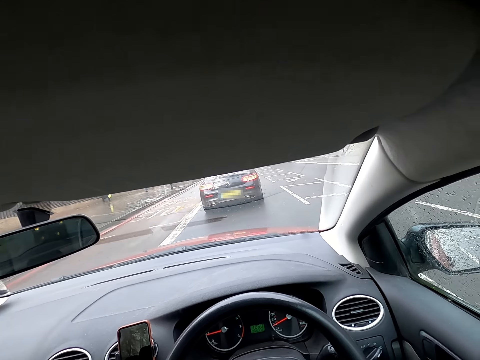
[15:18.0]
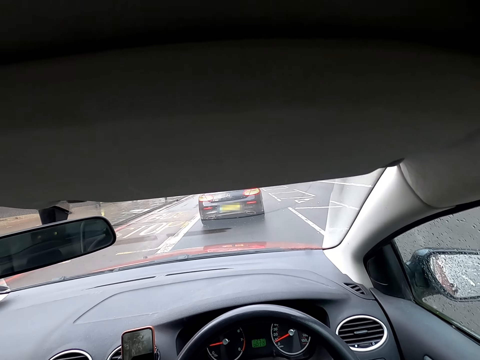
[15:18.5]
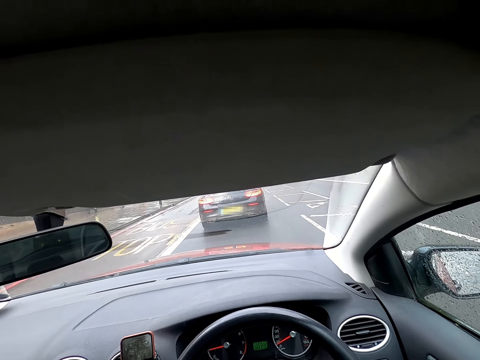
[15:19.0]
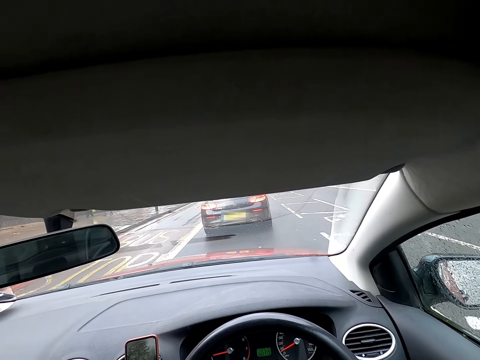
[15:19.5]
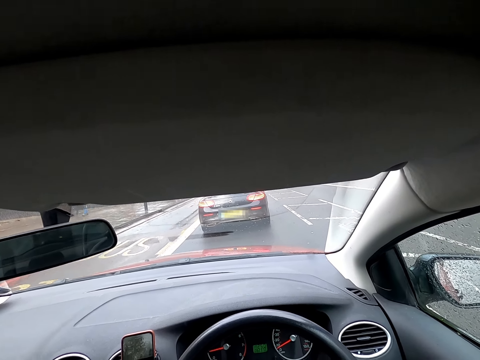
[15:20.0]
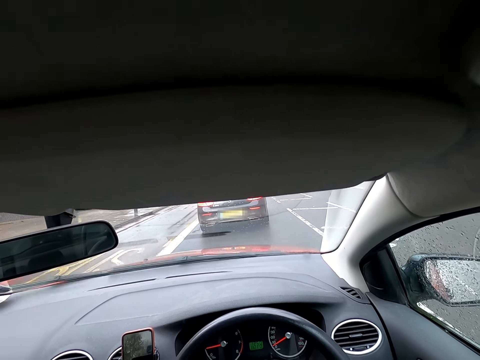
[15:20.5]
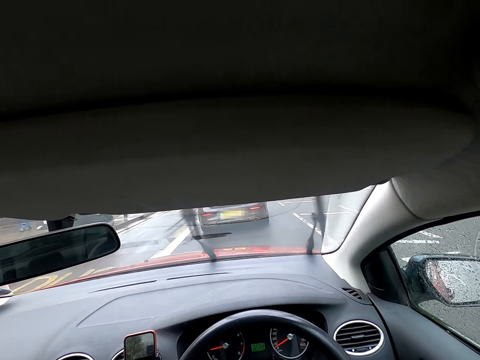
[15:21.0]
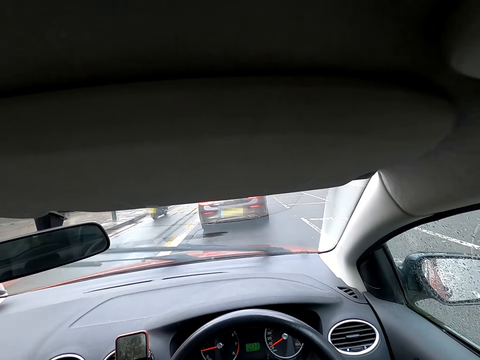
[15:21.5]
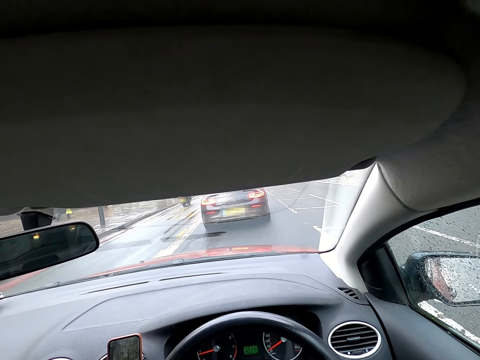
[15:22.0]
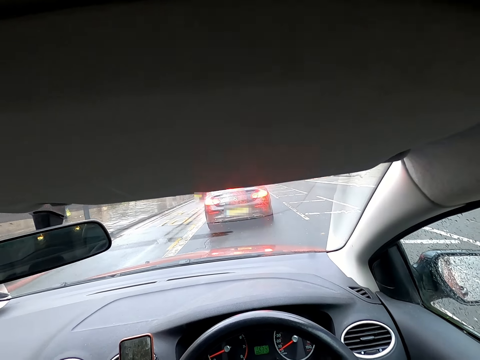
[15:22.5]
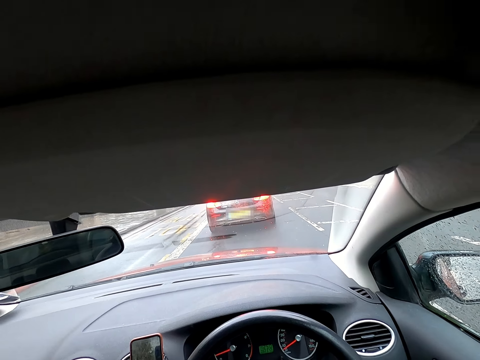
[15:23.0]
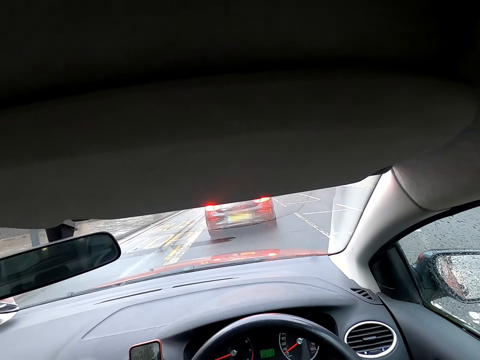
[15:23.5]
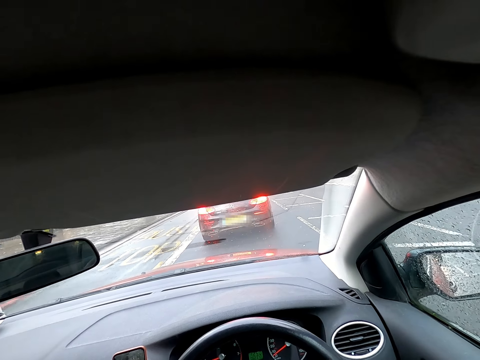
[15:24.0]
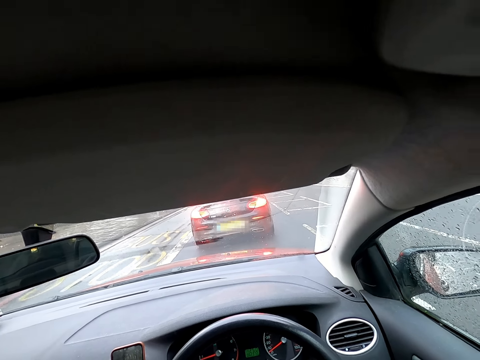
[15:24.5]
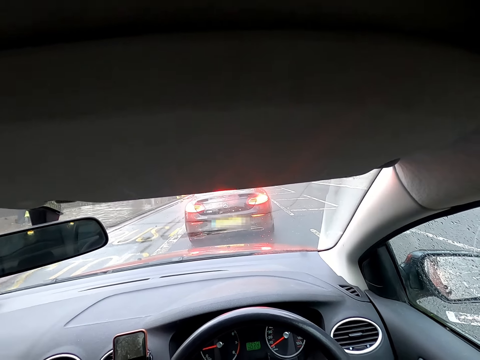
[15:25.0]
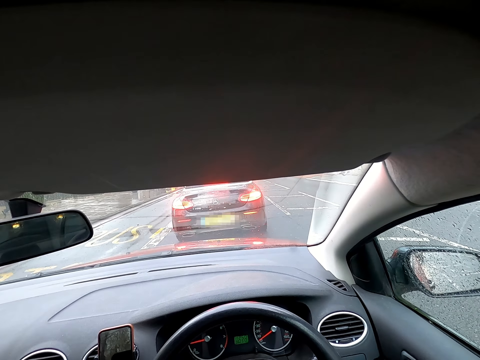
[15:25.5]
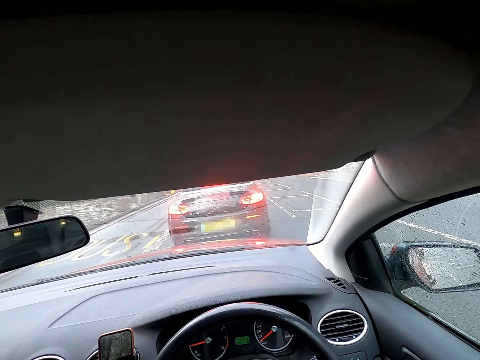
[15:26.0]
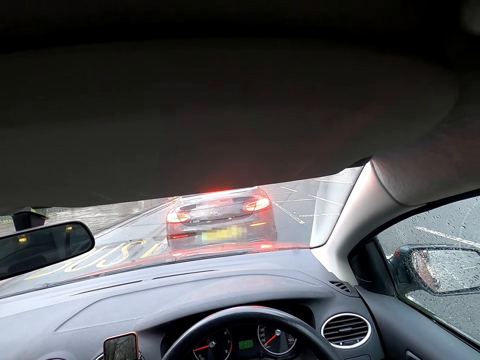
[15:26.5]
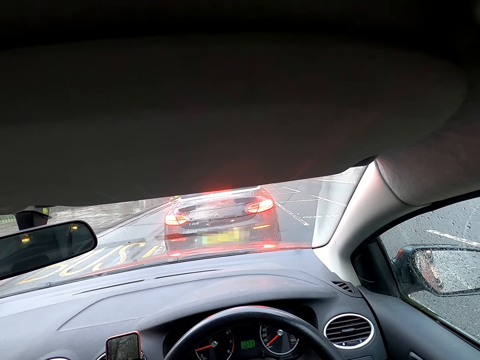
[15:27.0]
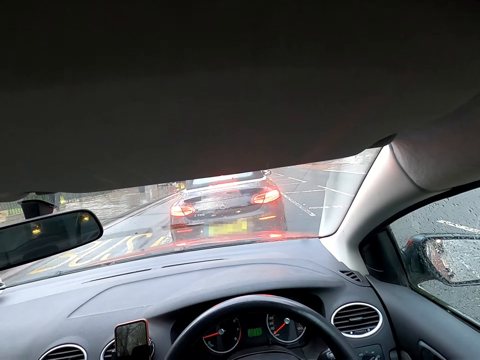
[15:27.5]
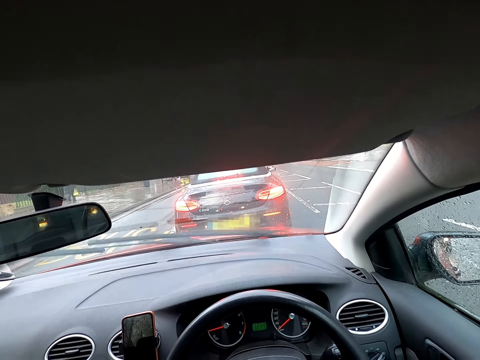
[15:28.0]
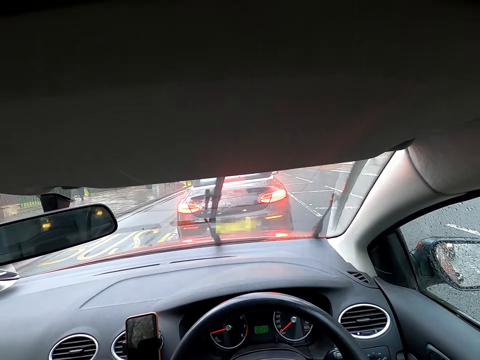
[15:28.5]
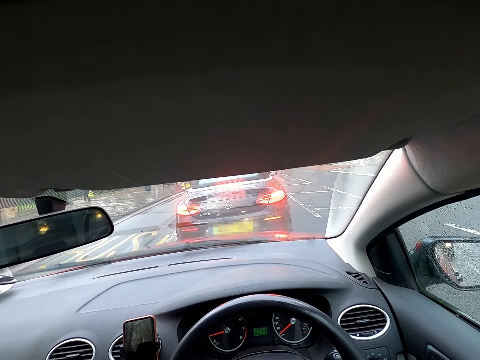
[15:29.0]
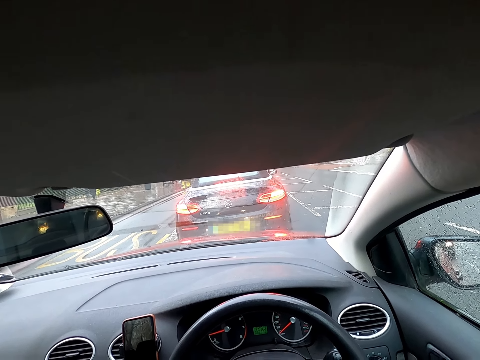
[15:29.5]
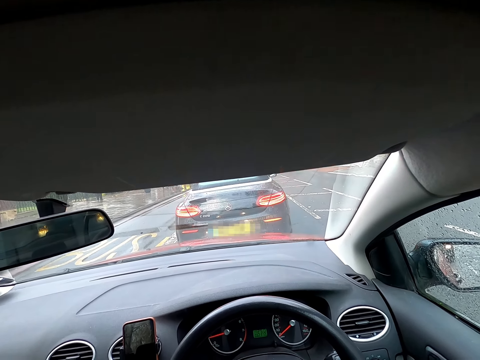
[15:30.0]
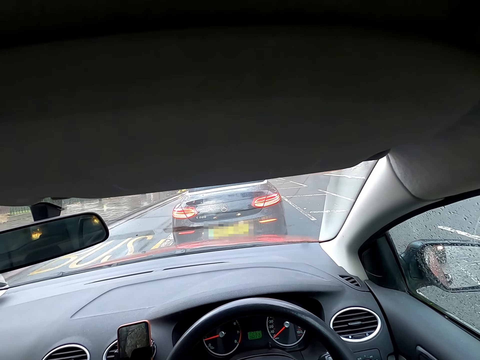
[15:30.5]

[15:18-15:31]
A motorcycle drives past the camera wearer. The camera wearer parks the car on the road.

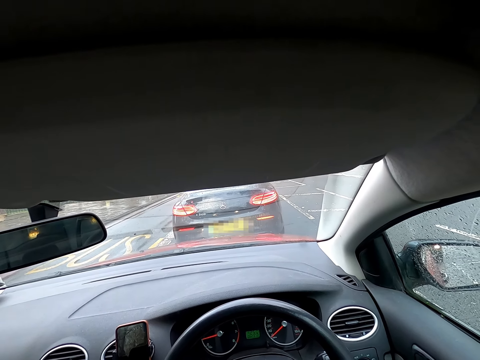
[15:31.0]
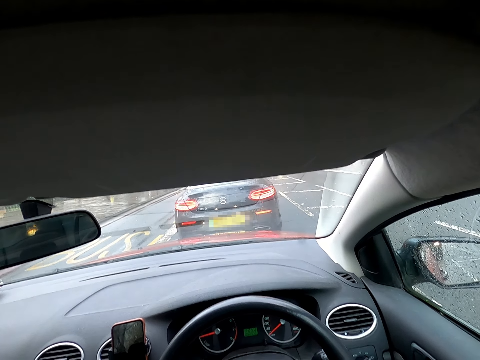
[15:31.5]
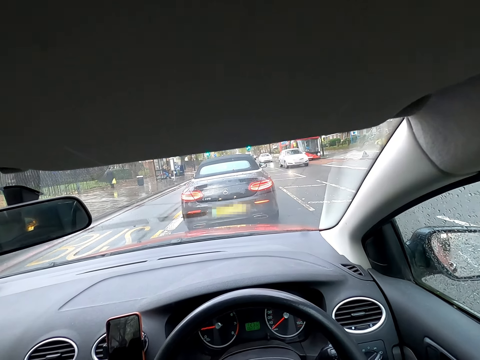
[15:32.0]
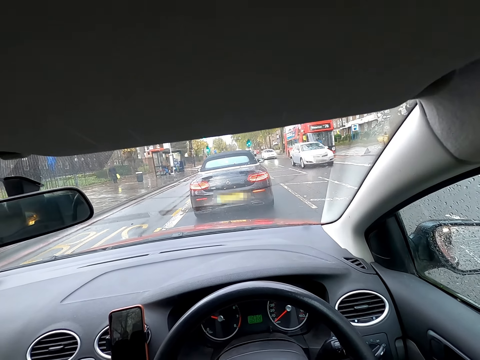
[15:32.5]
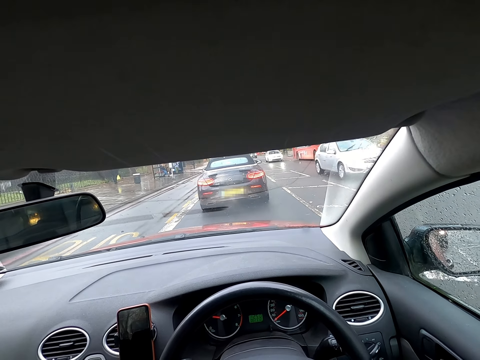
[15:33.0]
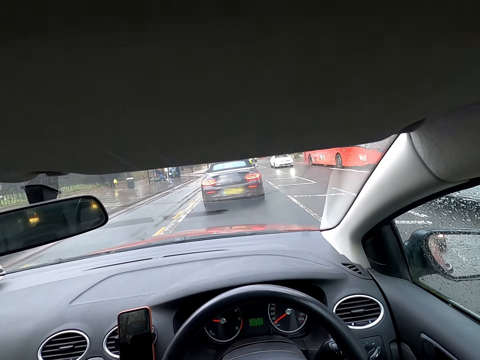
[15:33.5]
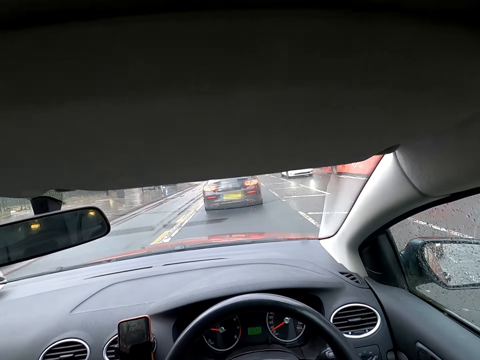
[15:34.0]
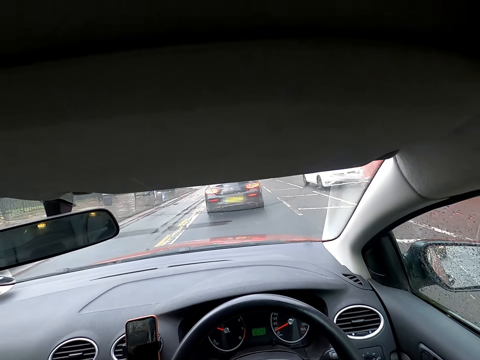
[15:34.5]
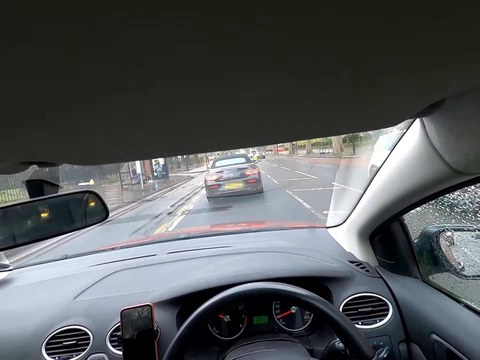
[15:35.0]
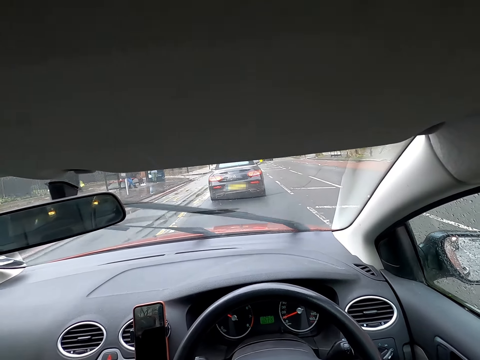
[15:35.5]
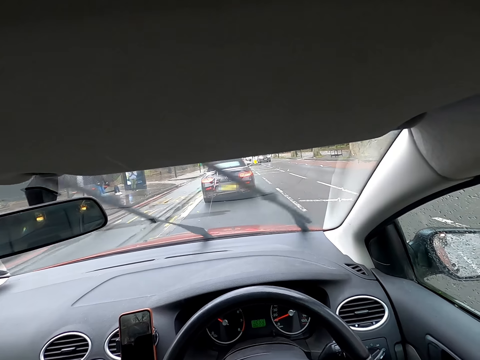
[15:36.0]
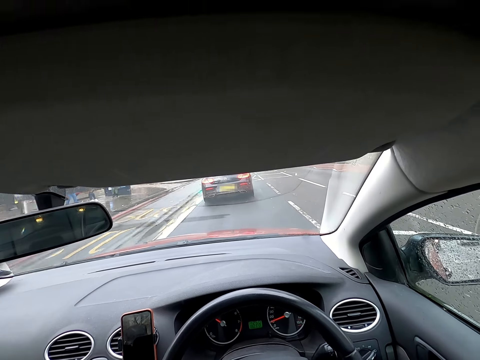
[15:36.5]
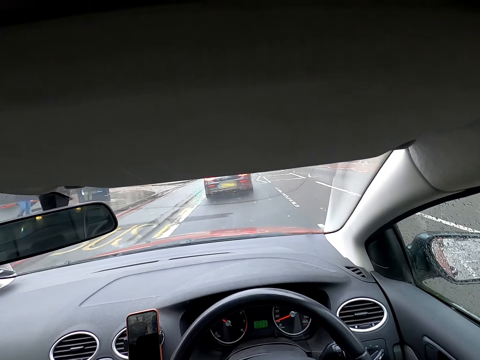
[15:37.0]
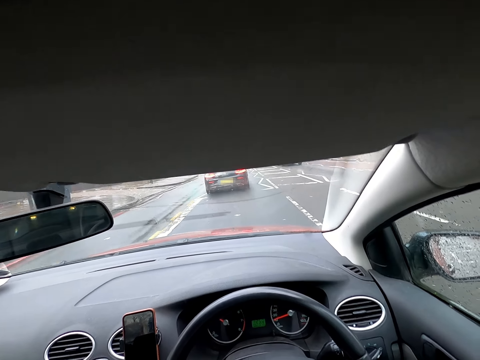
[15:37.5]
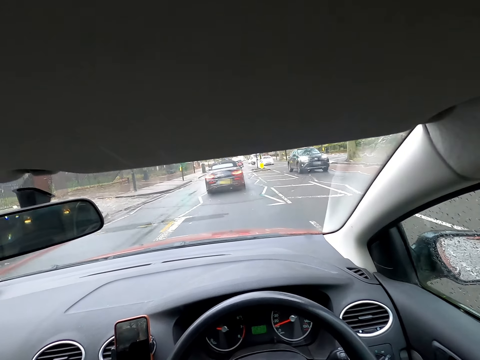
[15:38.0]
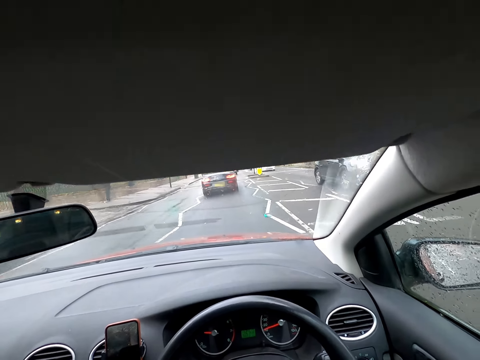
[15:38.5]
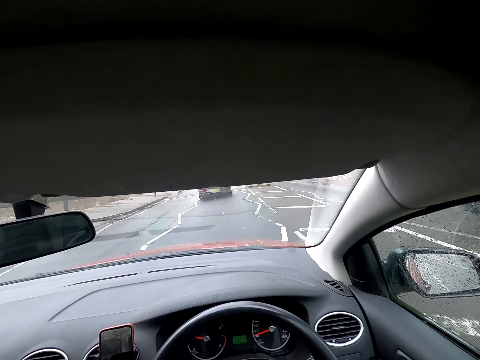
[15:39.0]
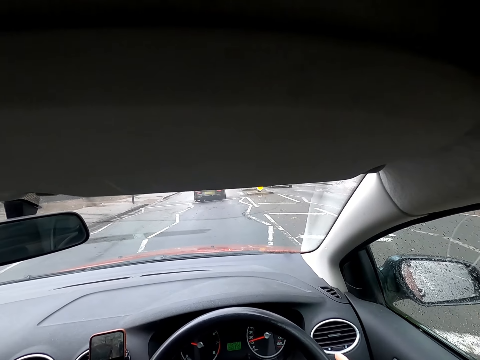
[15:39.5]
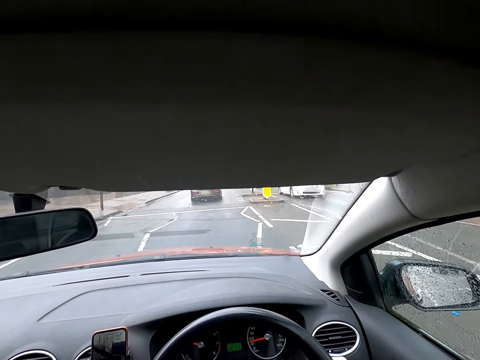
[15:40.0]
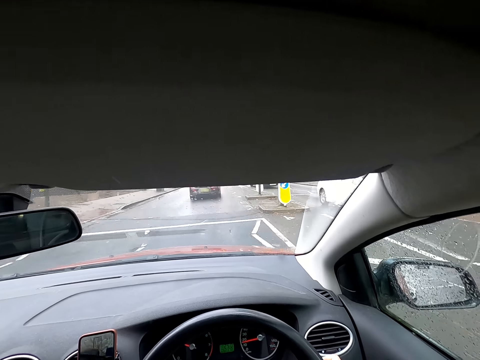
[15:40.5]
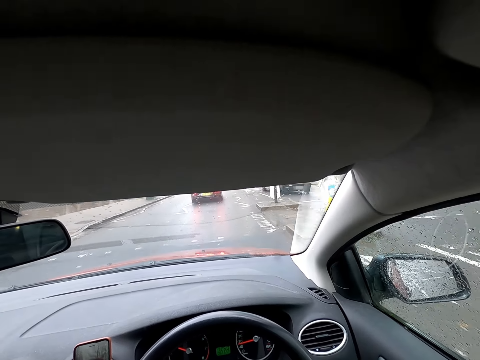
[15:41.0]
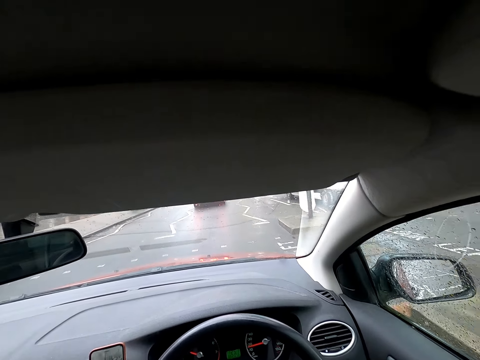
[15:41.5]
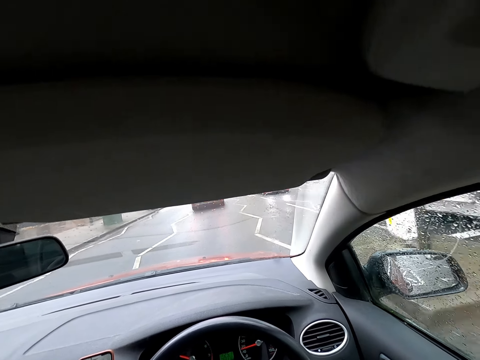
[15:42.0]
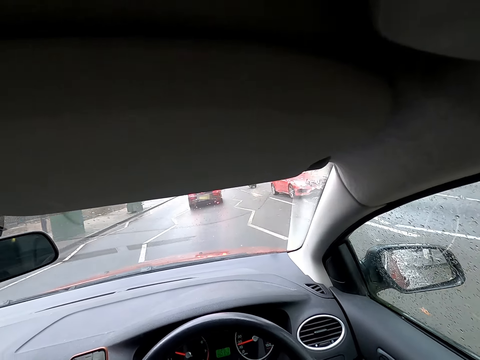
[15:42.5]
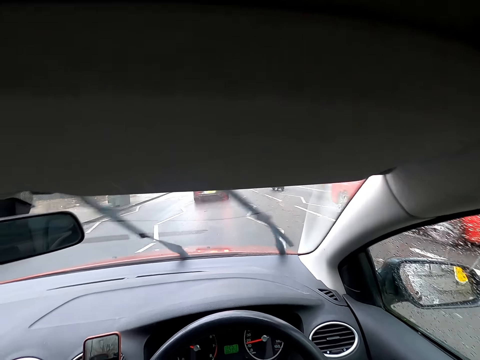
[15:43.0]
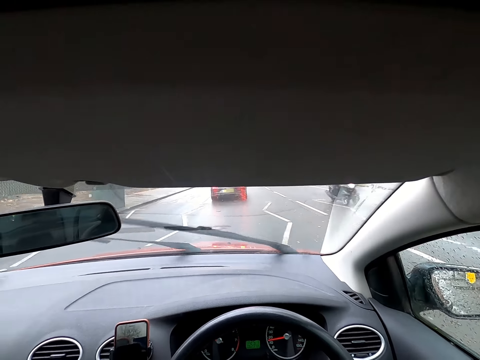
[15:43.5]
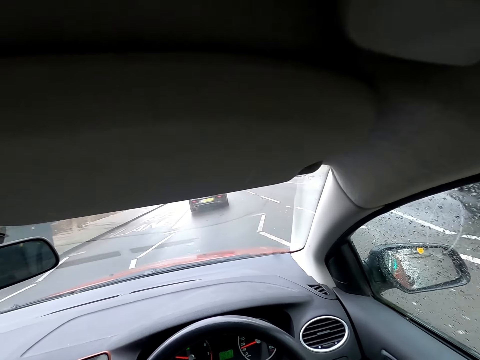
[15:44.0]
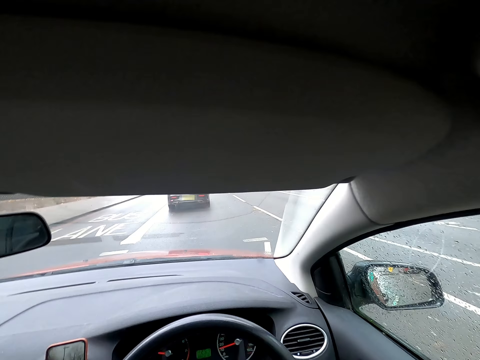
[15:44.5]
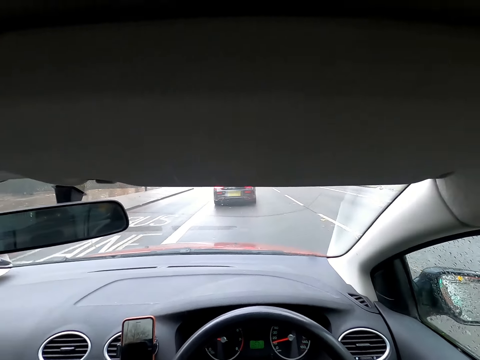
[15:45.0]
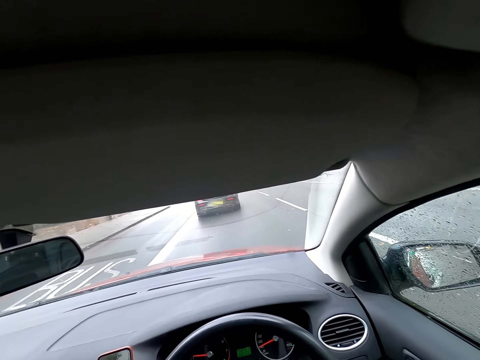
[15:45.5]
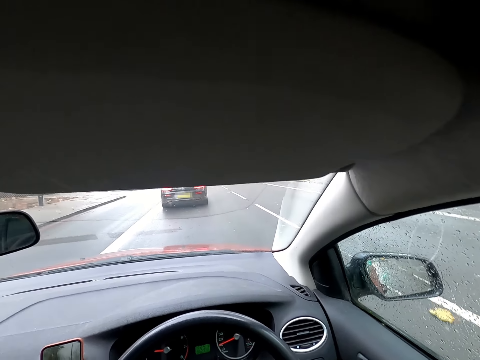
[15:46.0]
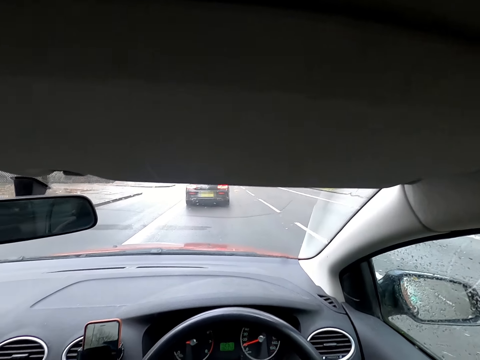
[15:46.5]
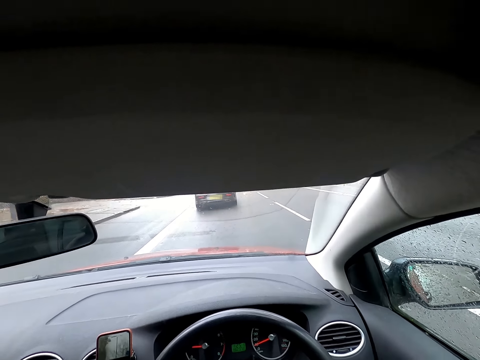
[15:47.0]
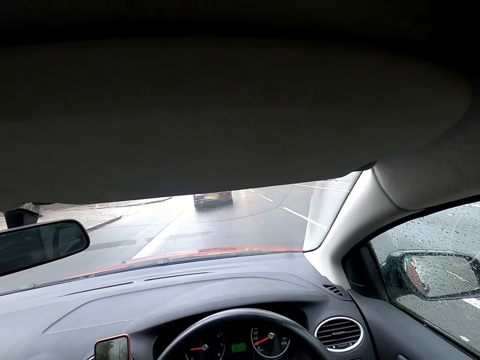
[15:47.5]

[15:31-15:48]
A car drives past the camera wearer. The camera wearer drives past a bus. They drive past a car. They drive past a car repeatedly. They drive past a motorcycle.
